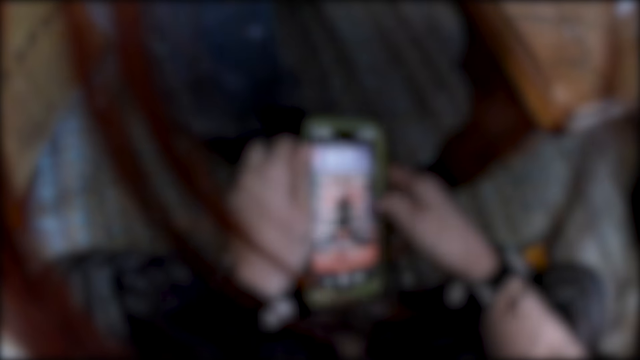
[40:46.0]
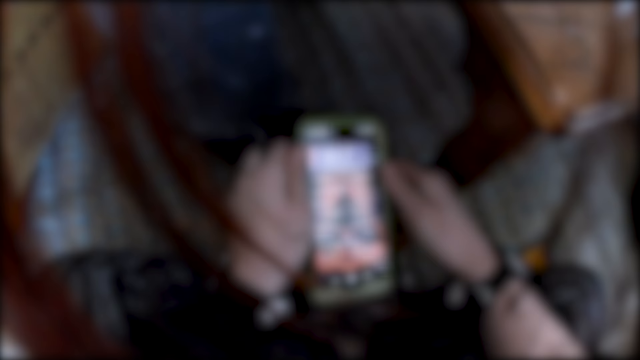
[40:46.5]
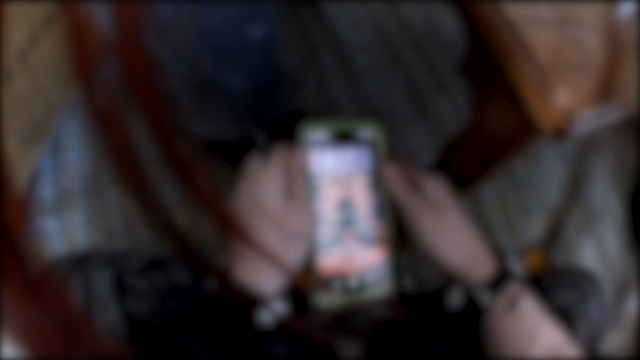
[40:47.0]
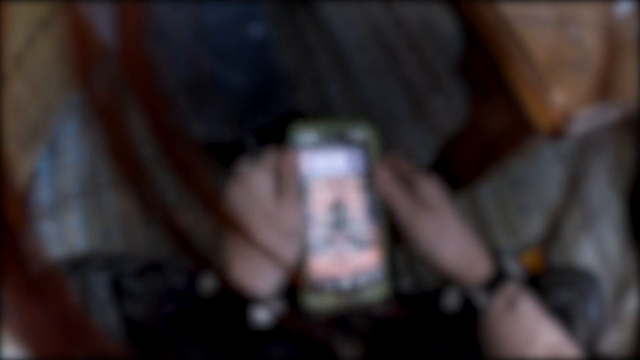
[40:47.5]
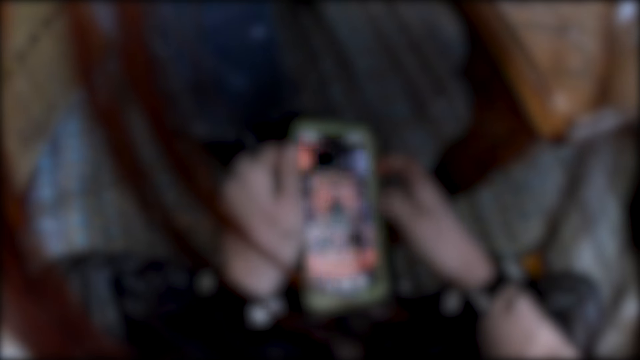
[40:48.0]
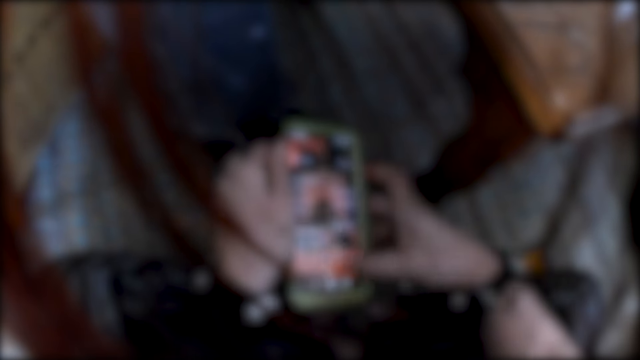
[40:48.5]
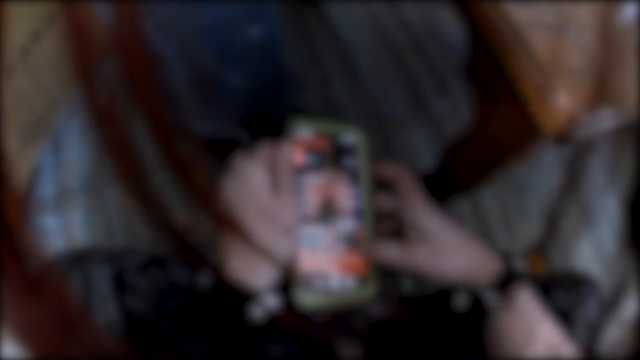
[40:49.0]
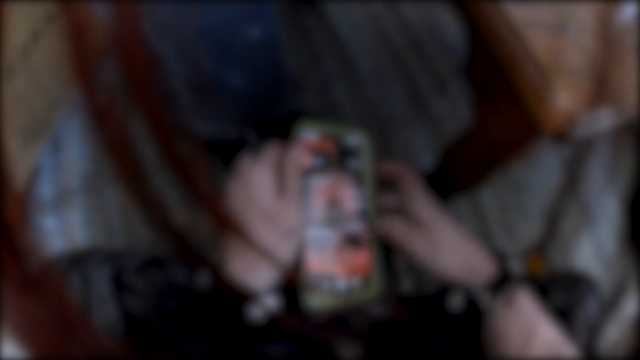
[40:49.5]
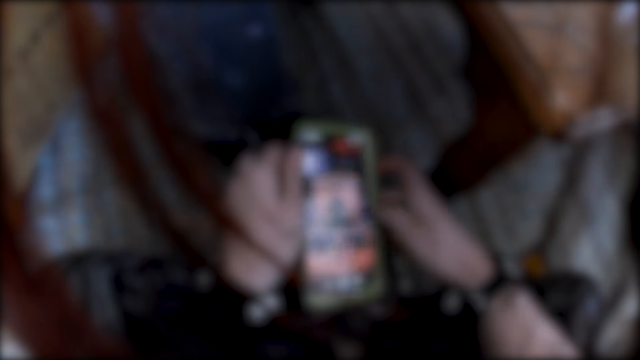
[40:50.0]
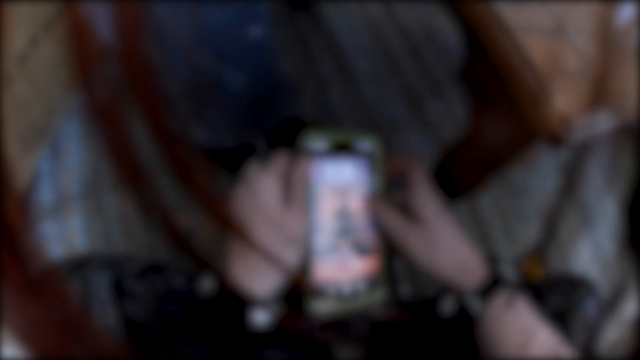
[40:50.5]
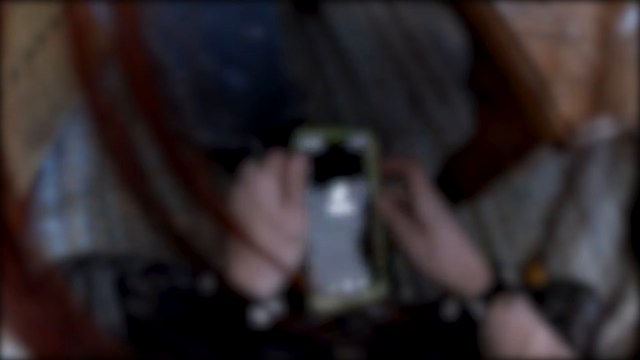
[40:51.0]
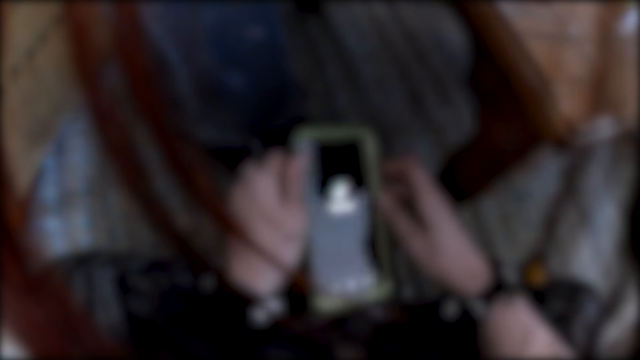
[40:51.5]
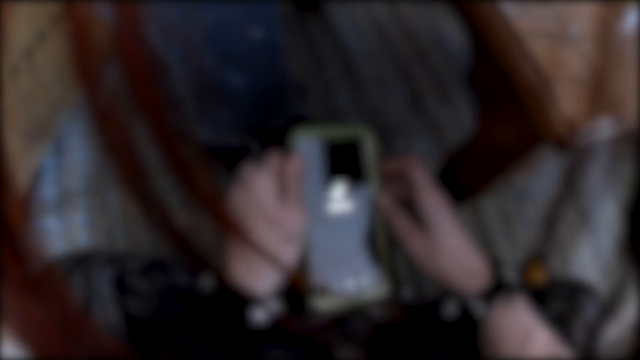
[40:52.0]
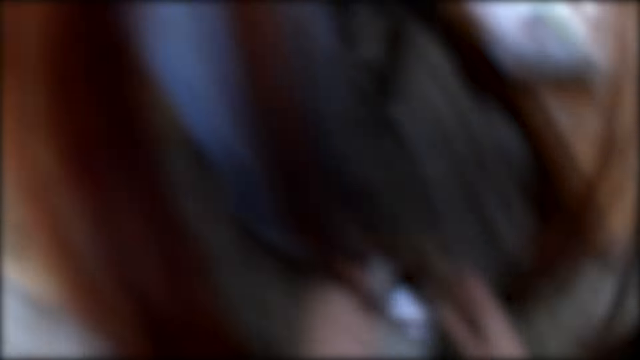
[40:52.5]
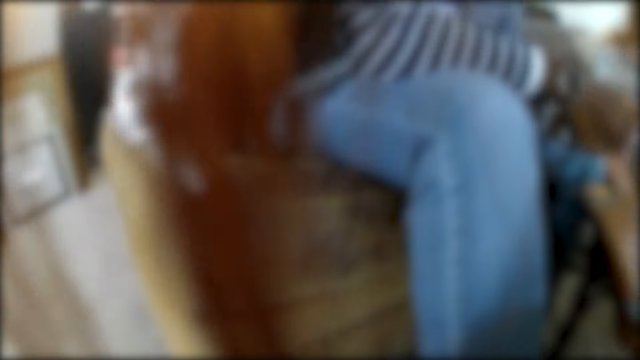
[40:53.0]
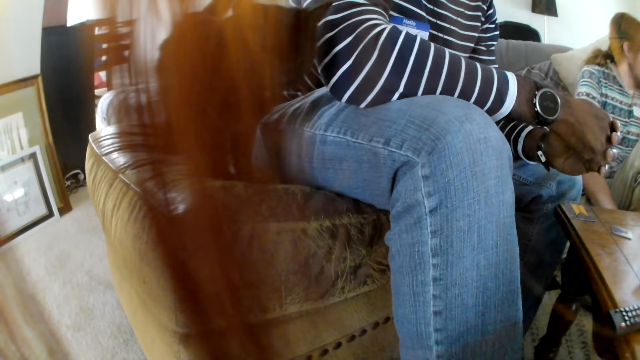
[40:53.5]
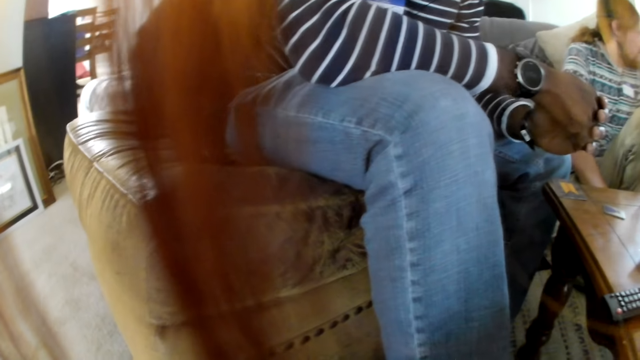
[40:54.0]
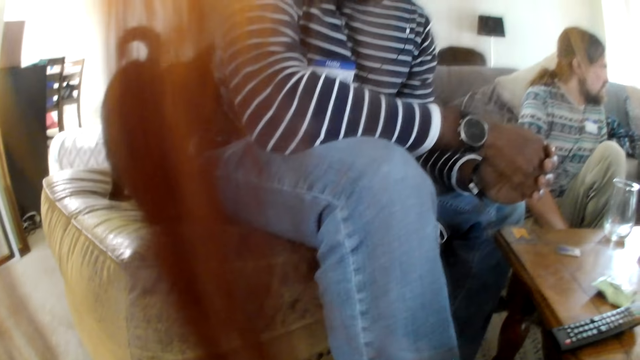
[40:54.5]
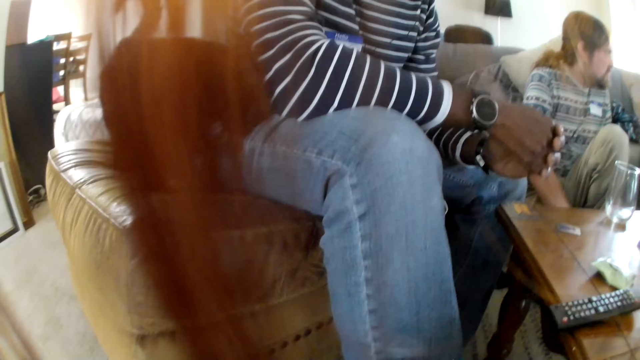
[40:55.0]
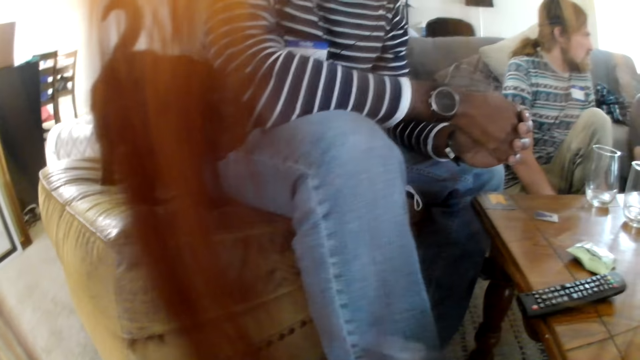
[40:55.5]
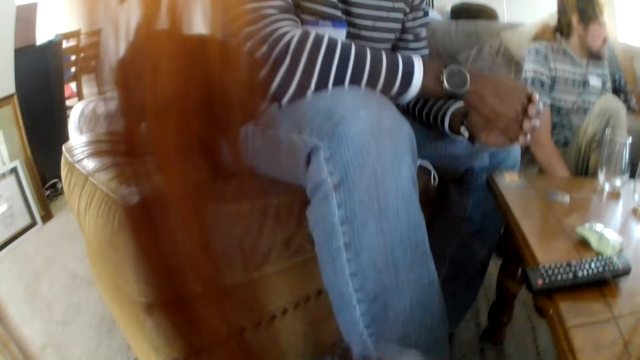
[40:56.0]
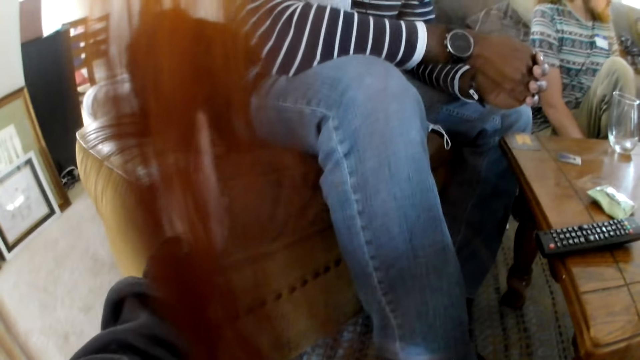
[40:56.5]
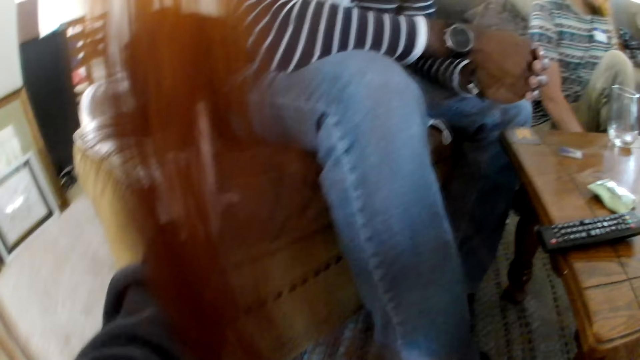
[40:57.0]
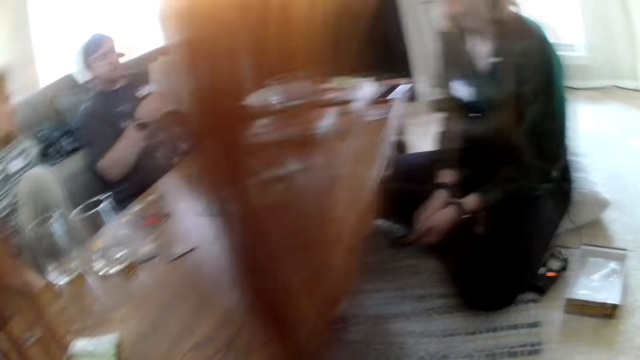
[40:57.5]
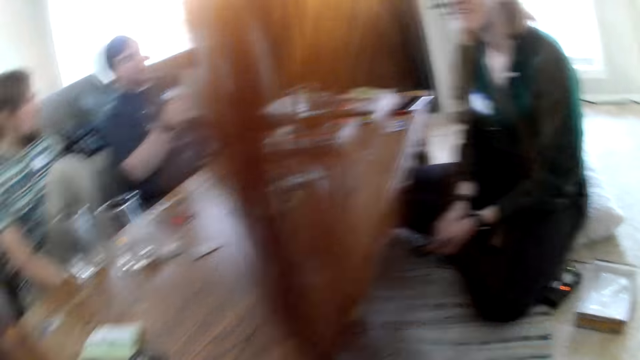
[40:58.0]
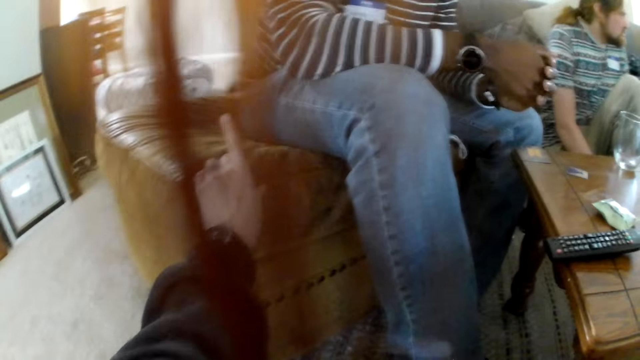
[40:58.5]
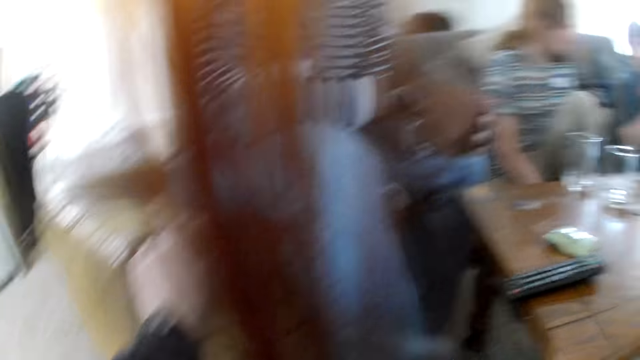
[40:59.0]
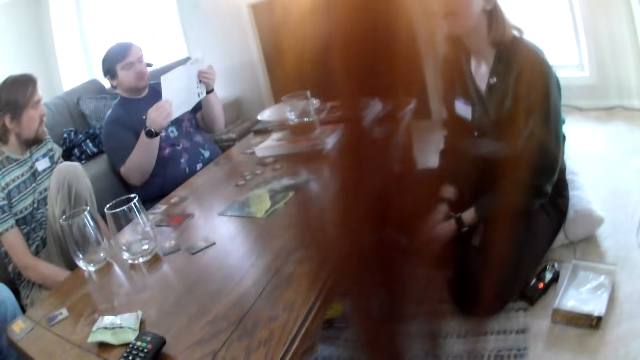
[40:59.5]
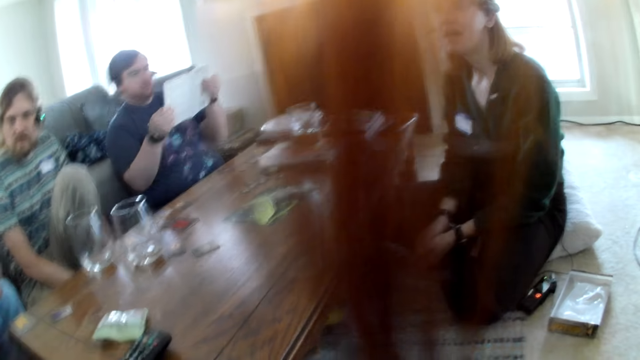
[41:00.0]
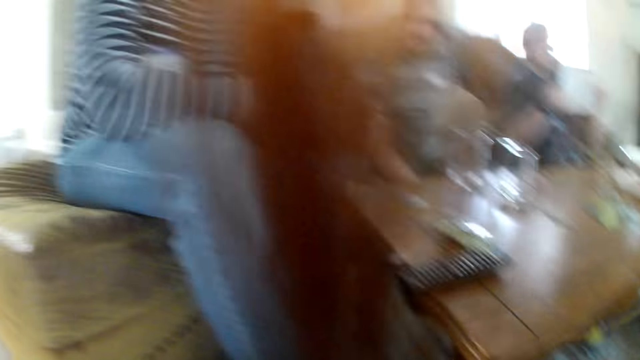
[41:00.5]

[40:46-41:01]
A man interacts with the camera wearer, another man, a woman and a third man. The woman interacts with the camera wearer and a group of people. The camera wearer looks around. She touches the cat with her left hand. She interacts with the second man, the woman, the first man and the third man.

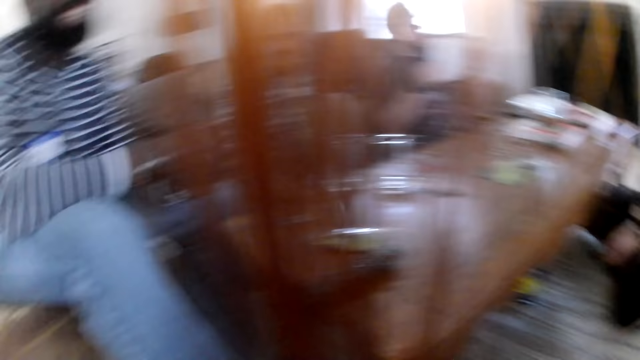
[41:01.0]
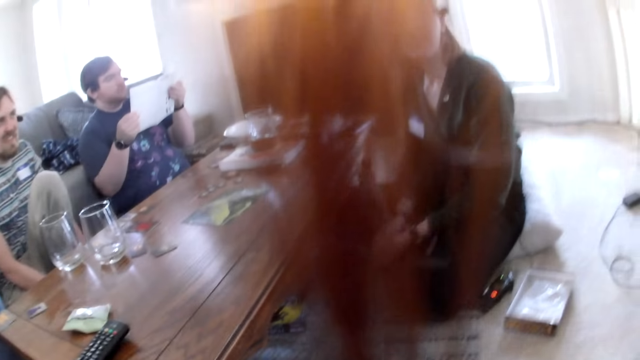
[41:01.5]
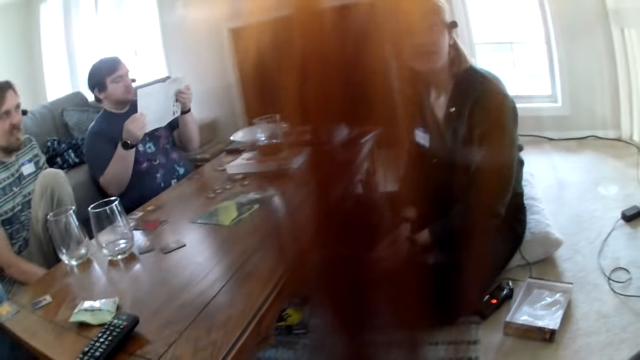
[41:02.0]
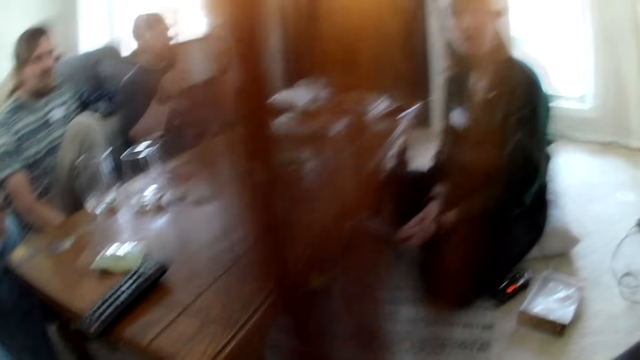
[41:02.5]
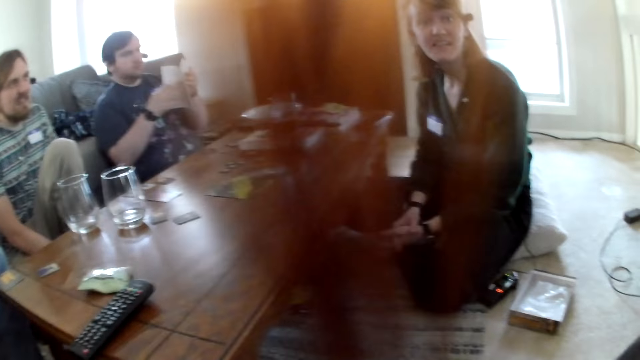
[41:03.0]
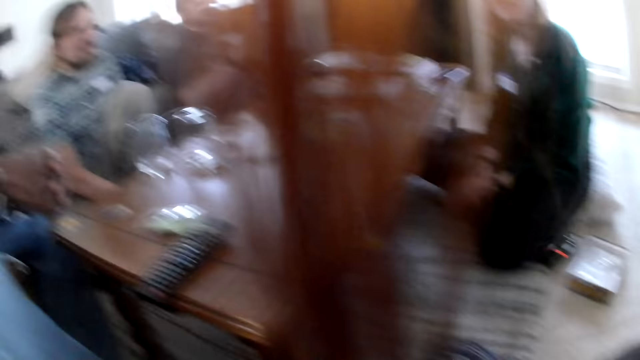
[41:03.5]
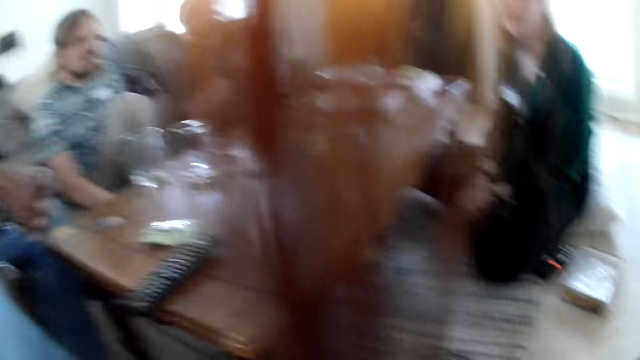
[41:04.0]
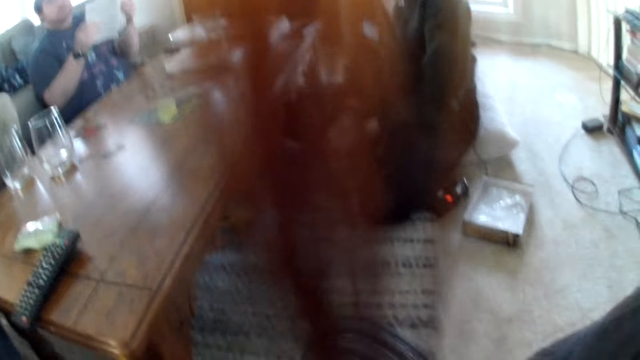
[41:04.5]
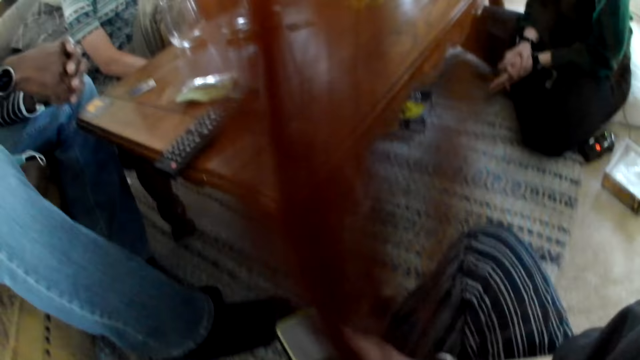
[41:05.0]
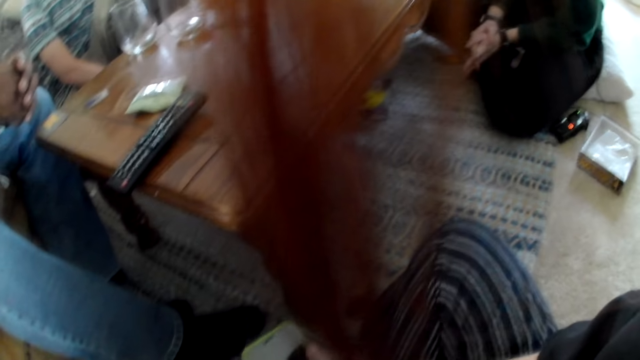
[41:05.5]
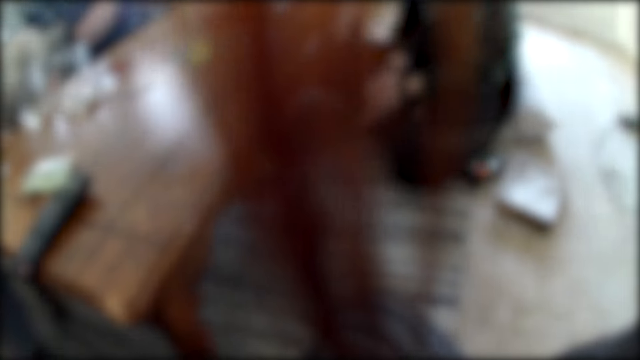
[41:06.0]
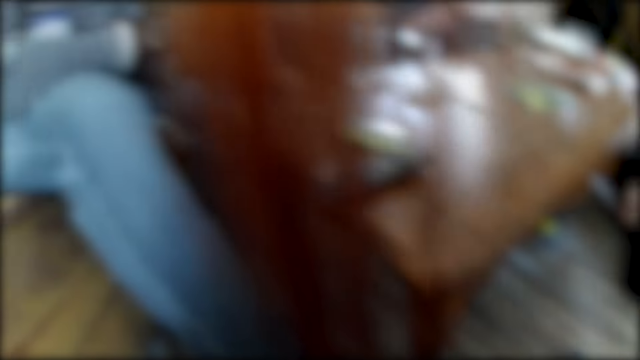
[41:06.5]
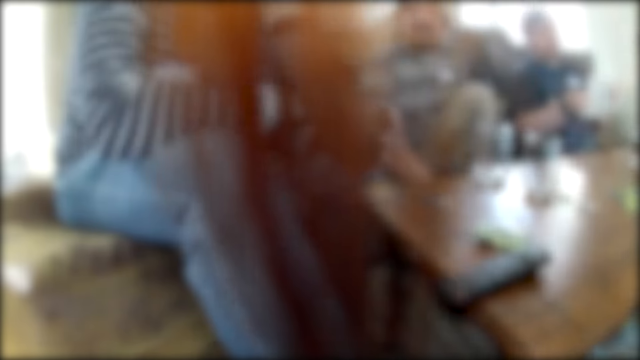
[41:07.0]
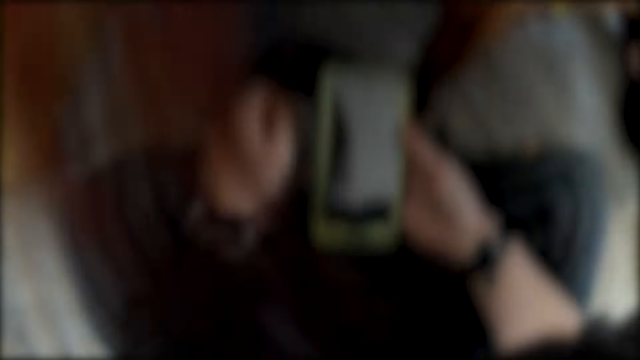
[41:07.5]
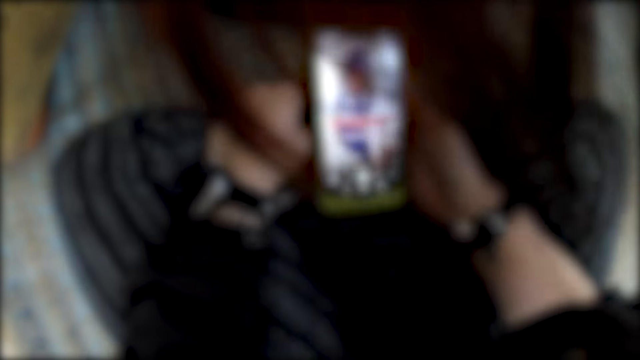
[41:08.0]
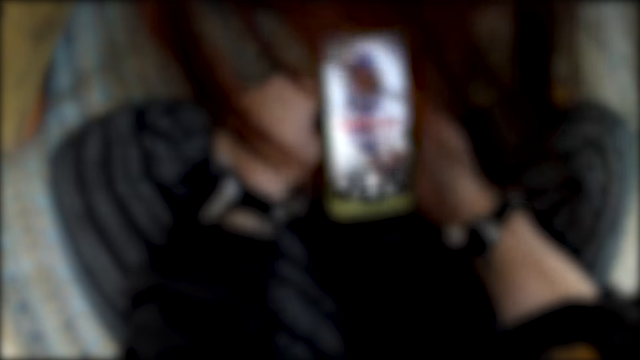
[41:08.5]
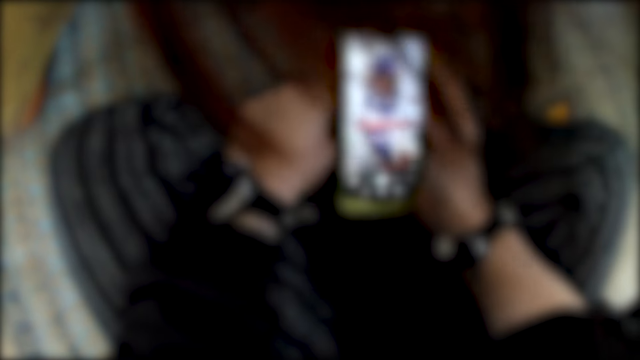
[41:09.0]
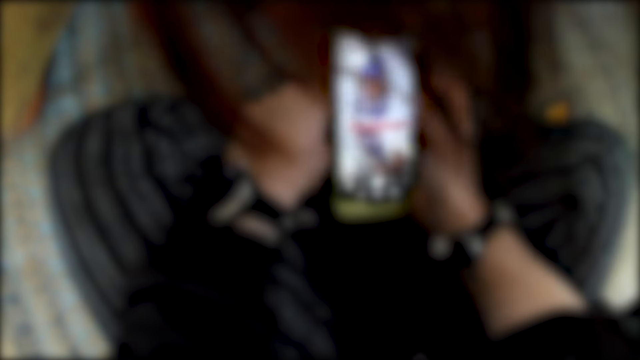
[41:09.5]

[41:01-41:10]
The camera wearer talks to a girl. She operates her phone. A man interacts with the camera wearer, another man, a woman and a third man.
